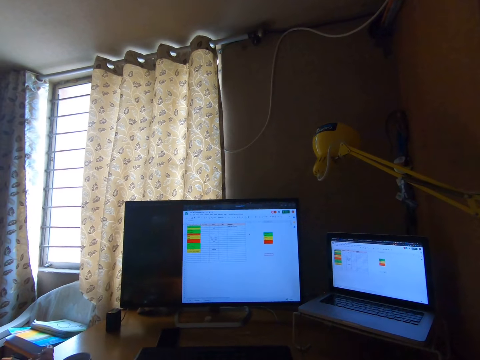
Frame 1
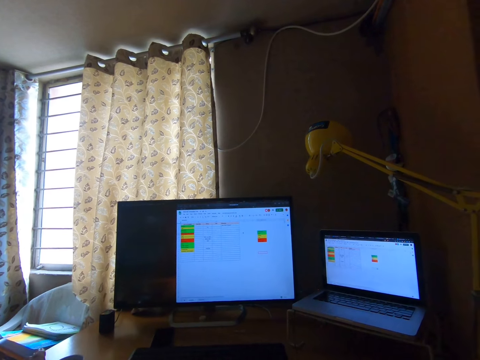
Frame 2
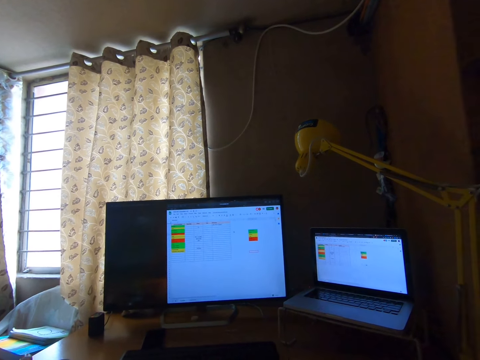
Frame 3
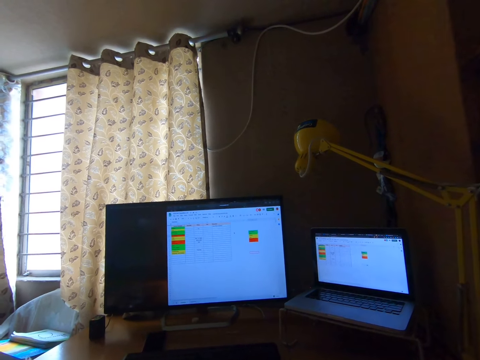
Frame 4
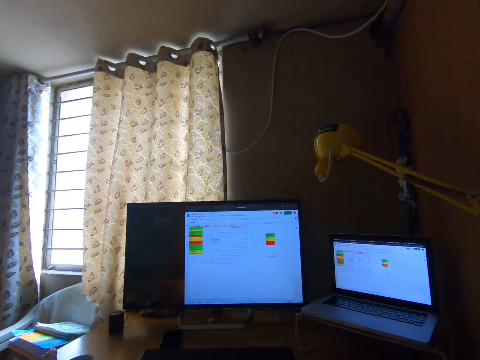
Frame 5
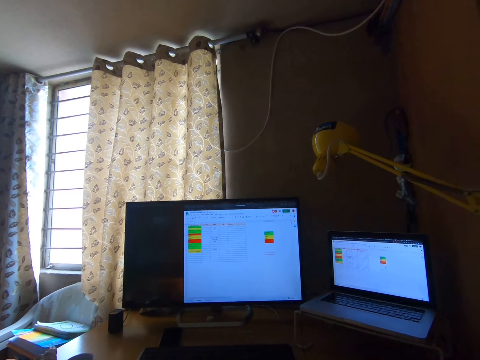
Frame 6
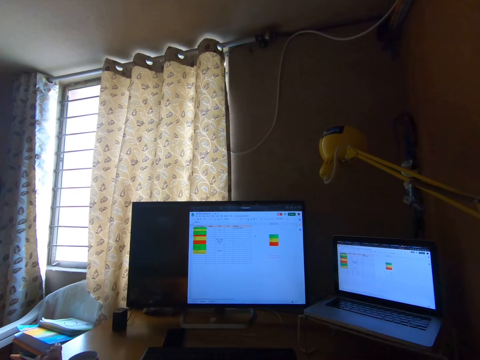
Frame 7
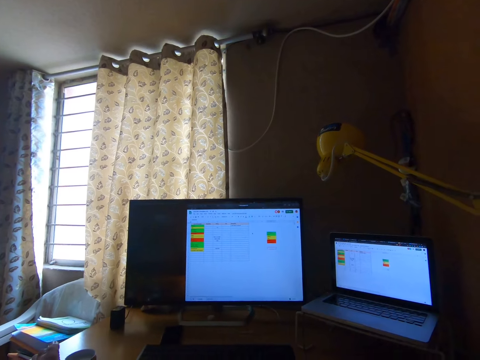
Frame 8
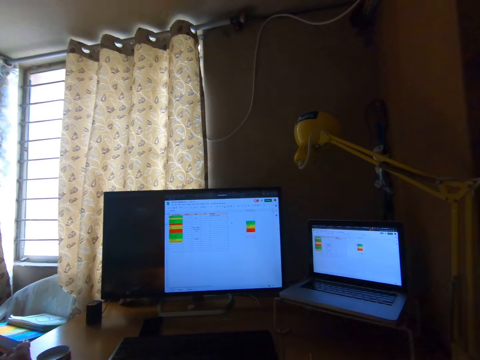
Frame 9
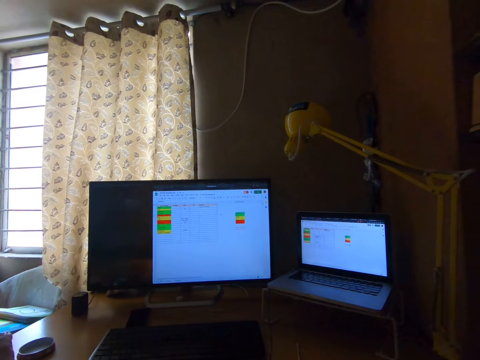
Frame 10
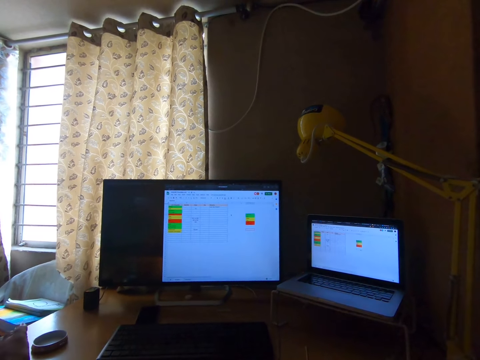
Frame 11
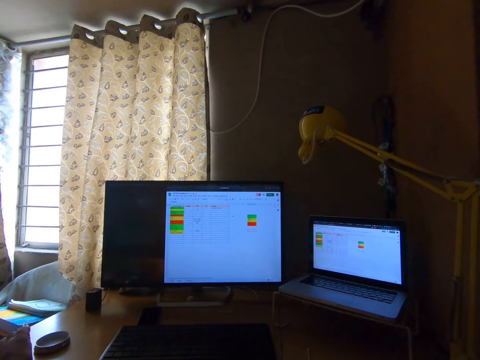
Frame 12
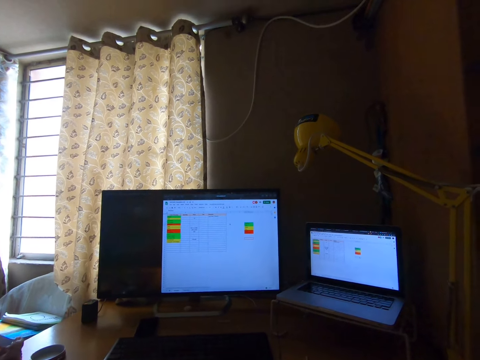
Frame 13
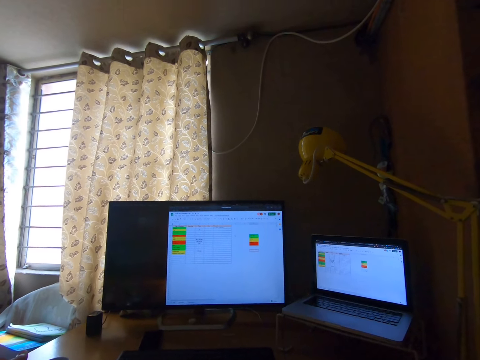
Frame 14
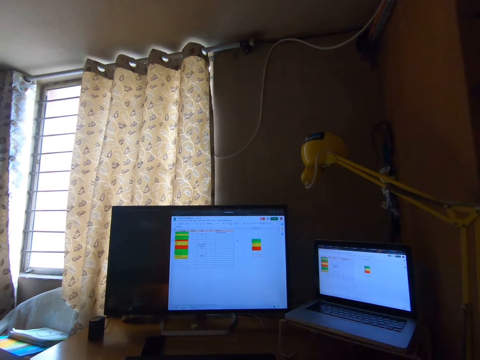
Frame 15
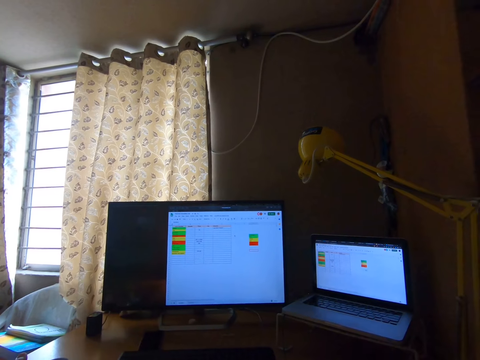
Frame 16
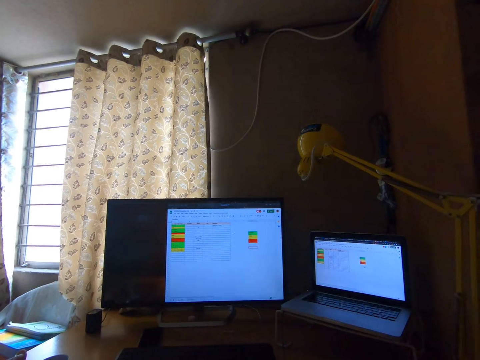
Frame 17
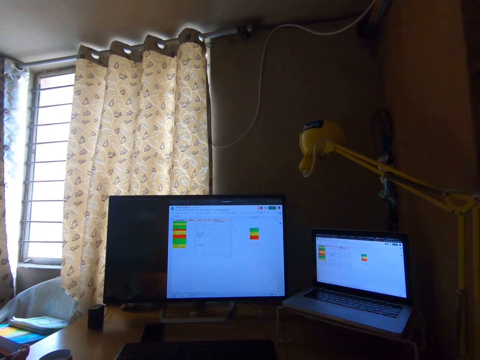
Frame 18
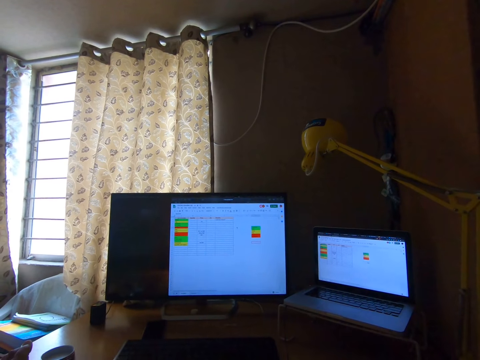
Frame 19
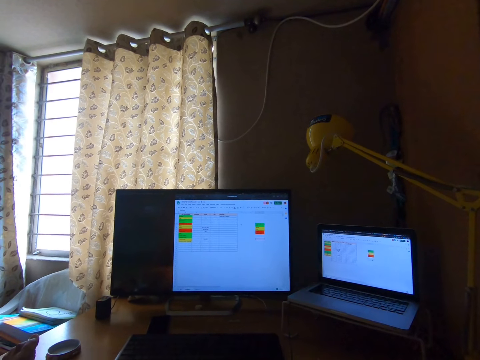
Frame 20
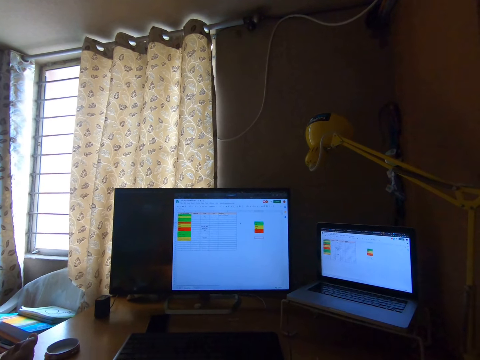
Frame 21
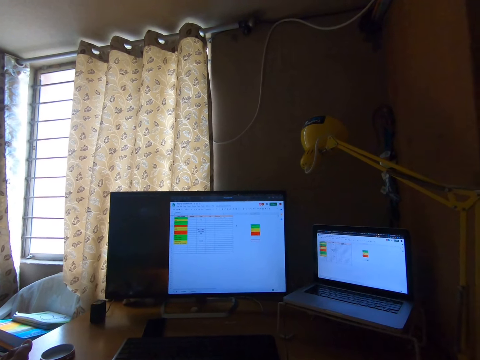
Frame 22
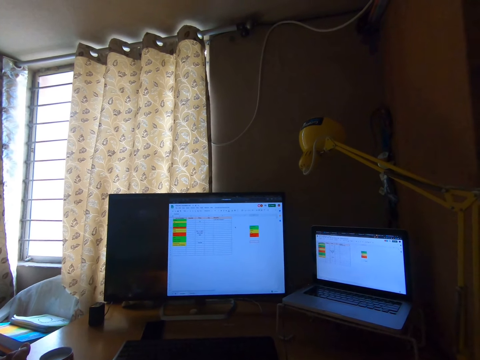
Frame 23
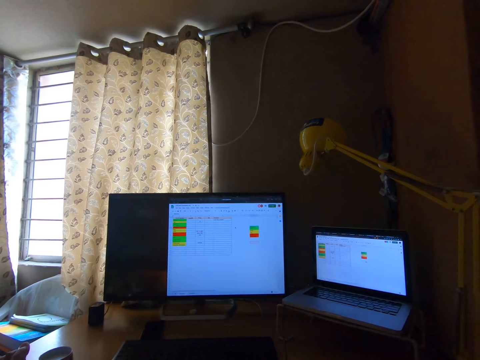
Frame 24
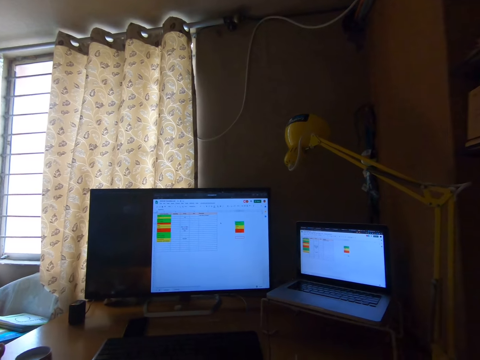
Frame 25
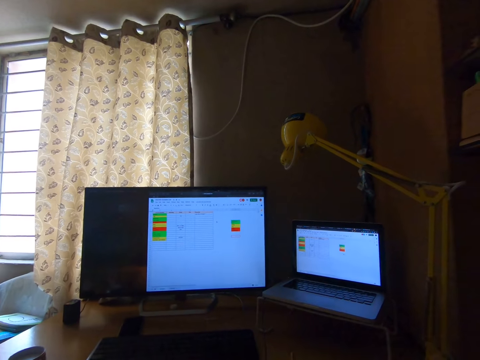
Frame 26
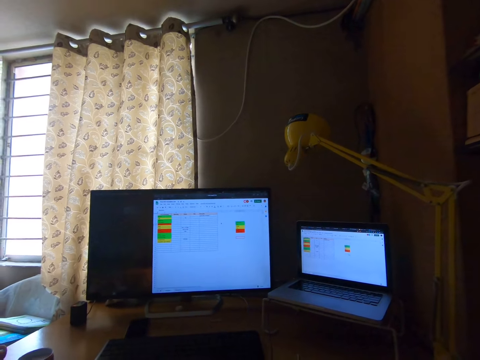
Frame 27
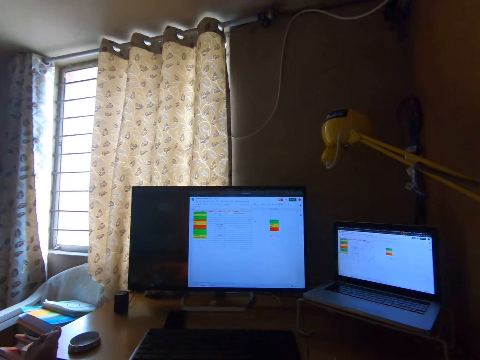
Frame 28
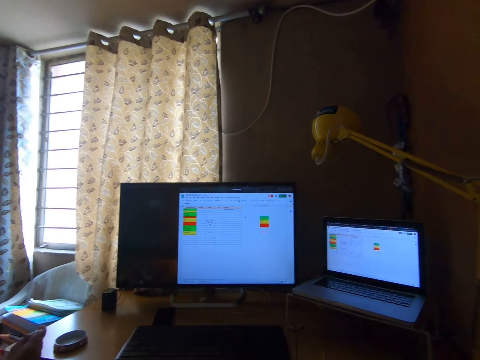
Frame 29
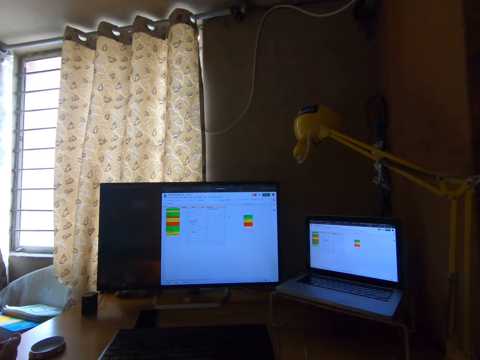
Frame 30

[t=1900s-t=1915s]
The camera wearer edits the document on the computer screen. They look around.

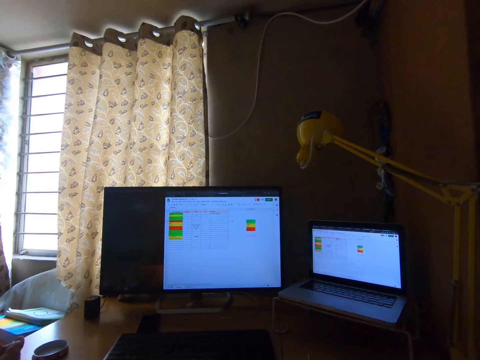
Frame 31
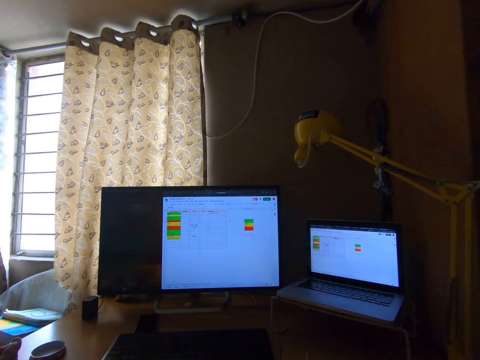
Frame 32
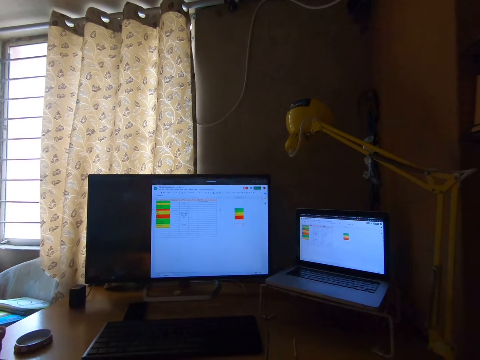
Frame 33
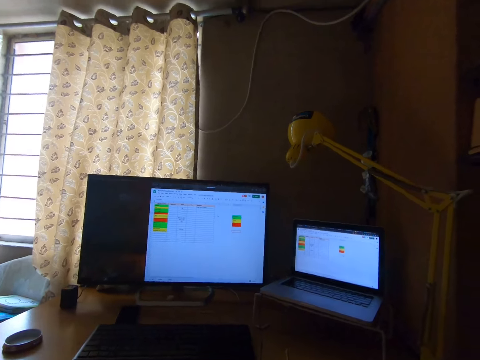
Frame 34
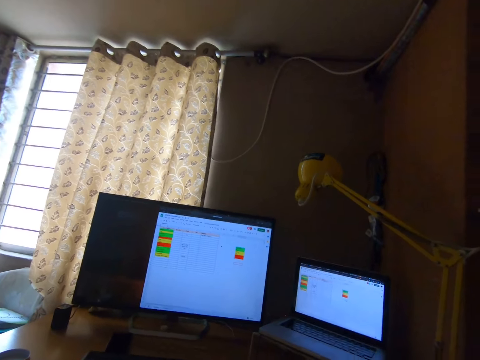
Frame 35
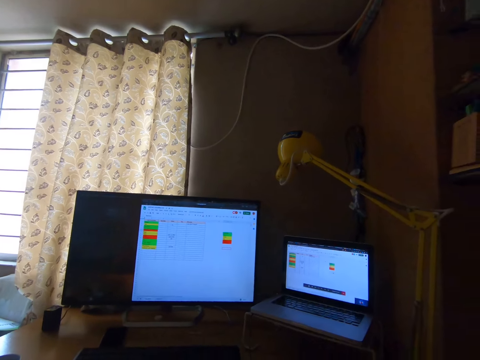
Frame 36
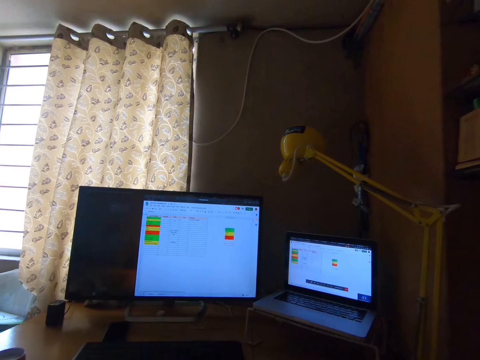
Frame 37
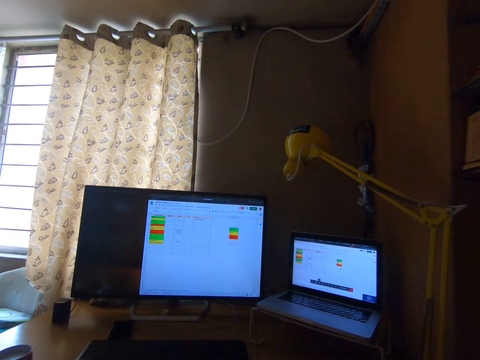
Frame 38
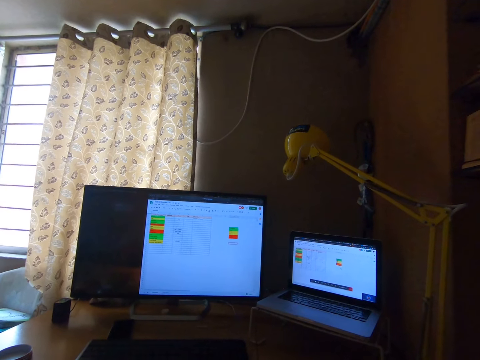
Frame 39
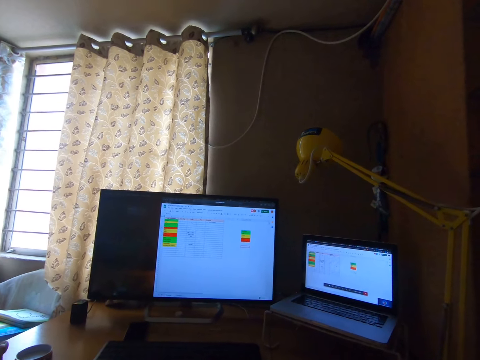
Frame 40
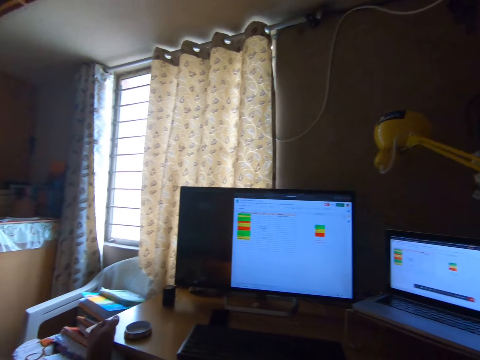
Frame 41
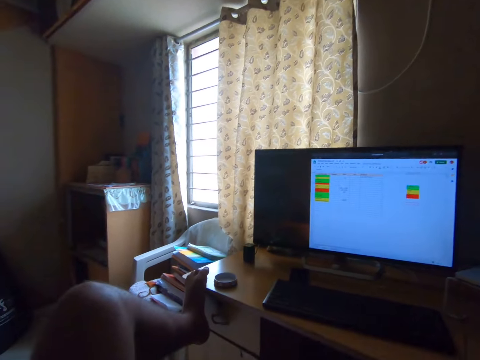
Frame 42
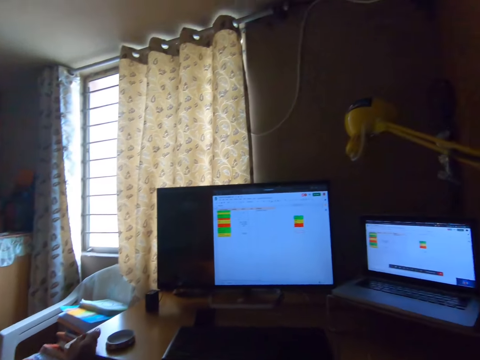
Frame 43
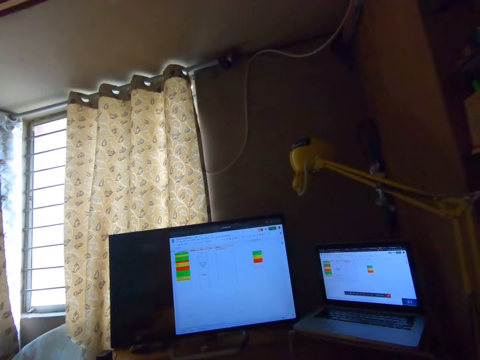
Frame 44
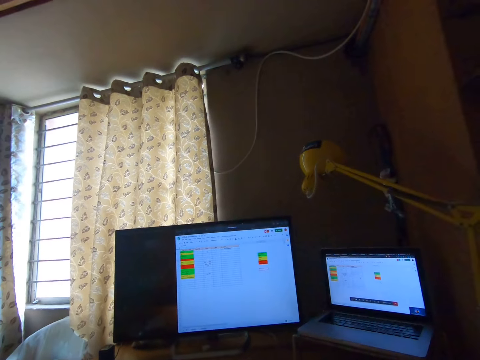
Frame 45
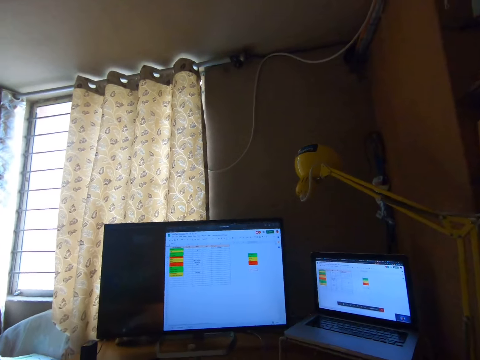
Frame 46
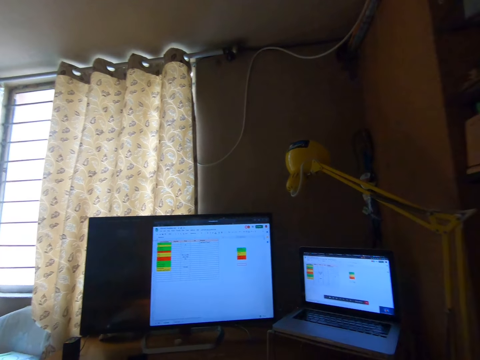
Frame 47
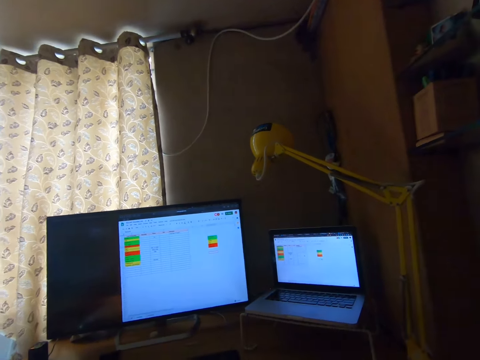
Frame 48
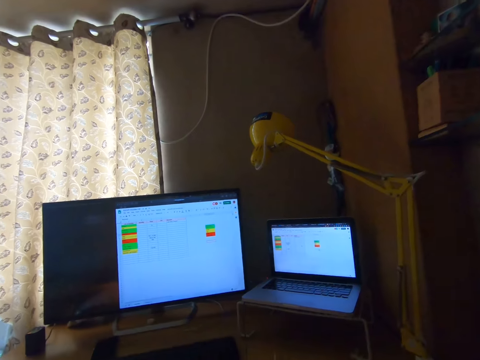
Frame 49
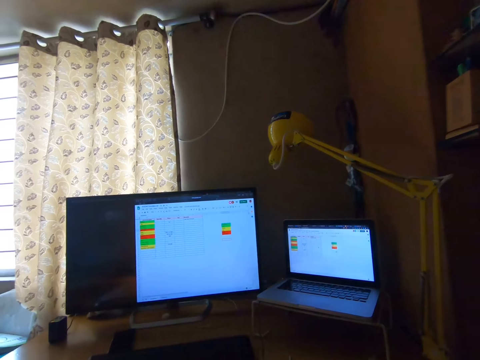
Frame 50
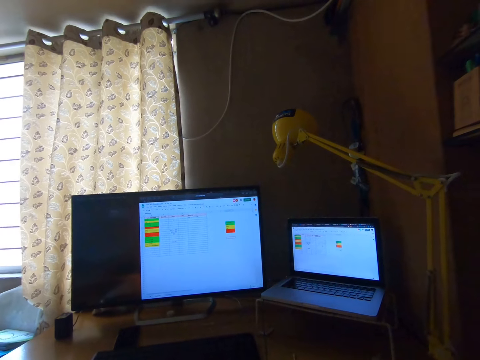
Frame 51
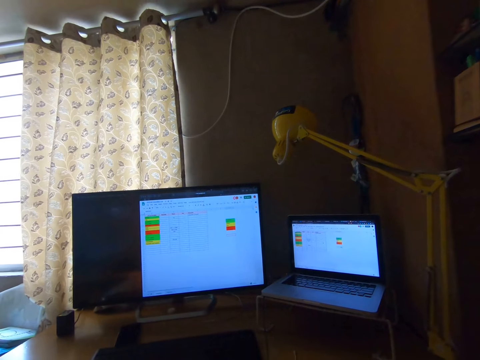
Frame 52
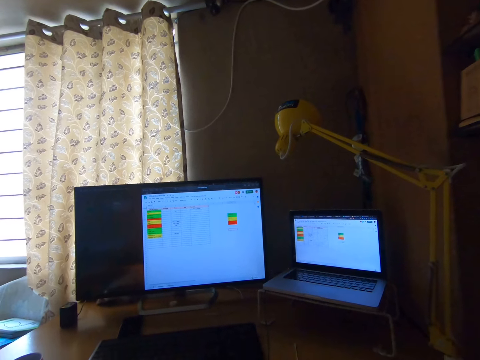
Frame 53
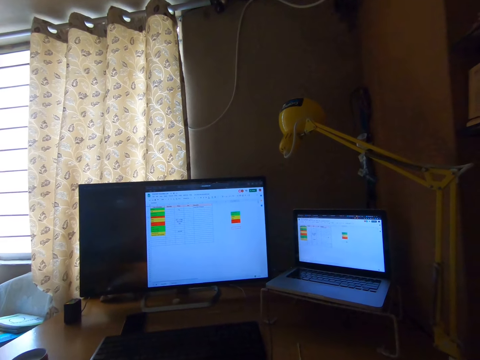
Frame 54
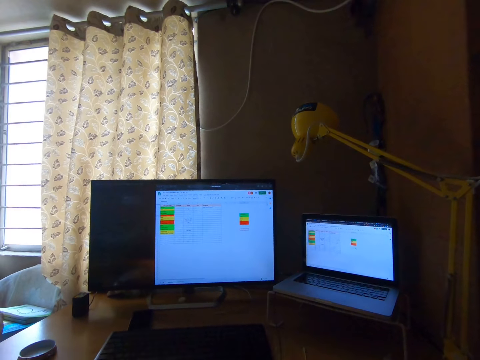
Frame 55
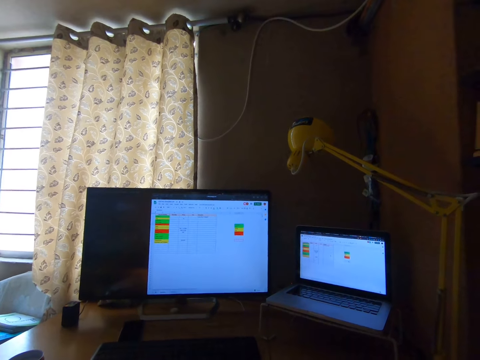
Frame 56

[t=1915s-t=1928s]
The camera wearer continues to work on the laptop. They look at the left side of the desktop table. They continue to work on the laptop.
